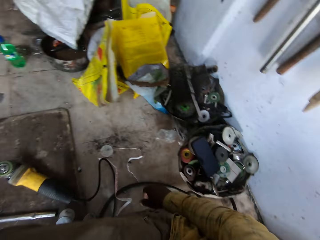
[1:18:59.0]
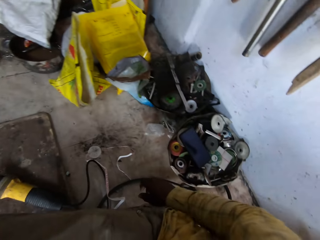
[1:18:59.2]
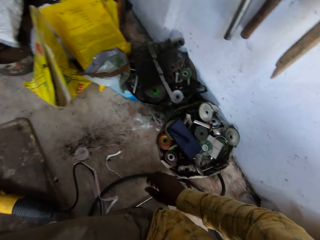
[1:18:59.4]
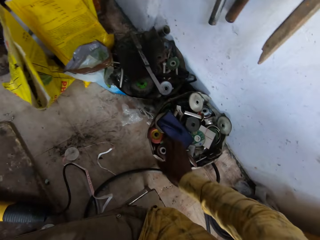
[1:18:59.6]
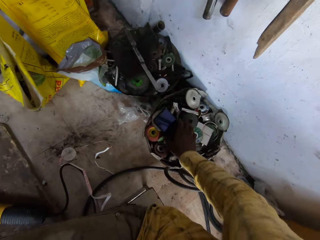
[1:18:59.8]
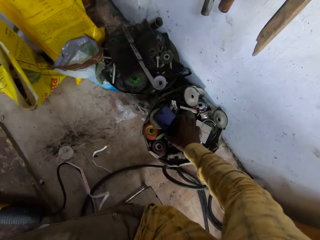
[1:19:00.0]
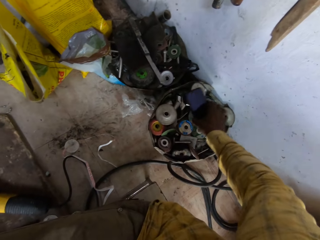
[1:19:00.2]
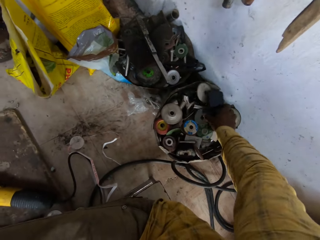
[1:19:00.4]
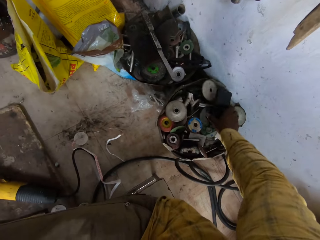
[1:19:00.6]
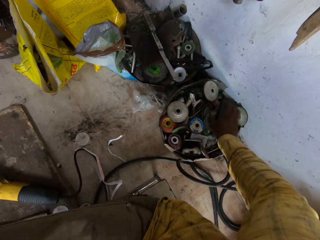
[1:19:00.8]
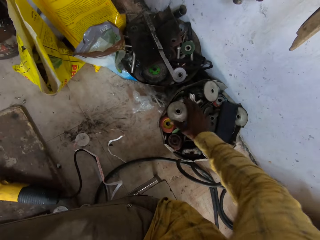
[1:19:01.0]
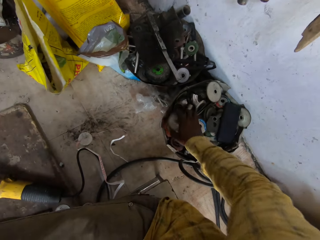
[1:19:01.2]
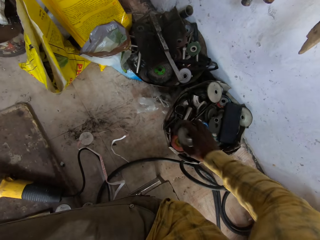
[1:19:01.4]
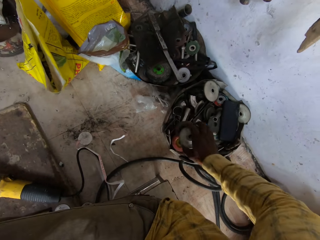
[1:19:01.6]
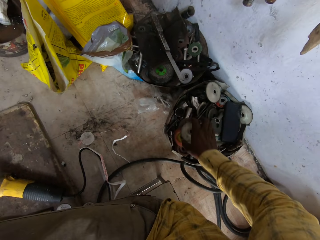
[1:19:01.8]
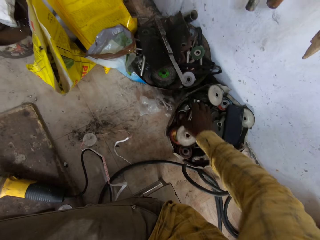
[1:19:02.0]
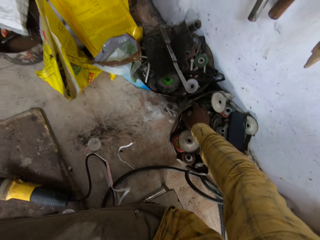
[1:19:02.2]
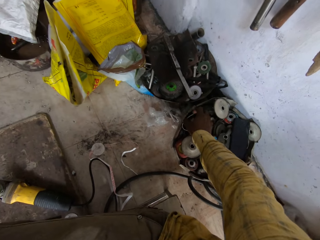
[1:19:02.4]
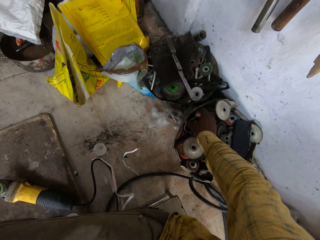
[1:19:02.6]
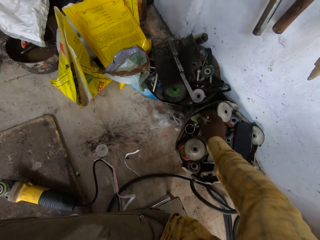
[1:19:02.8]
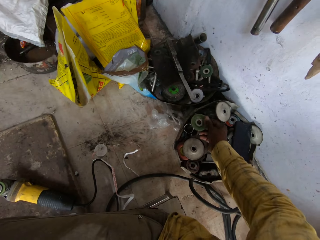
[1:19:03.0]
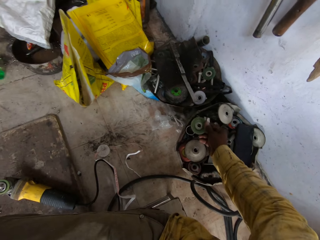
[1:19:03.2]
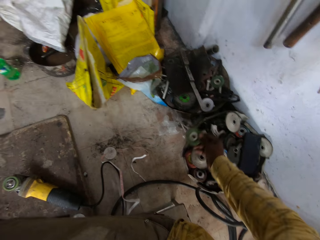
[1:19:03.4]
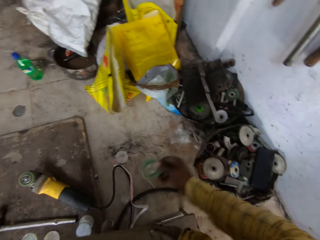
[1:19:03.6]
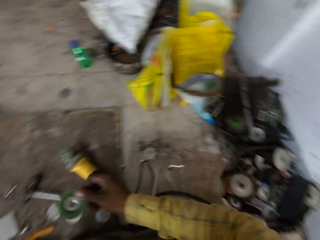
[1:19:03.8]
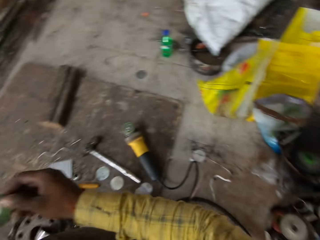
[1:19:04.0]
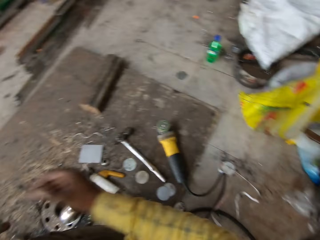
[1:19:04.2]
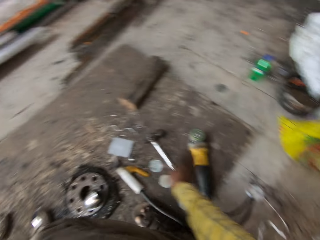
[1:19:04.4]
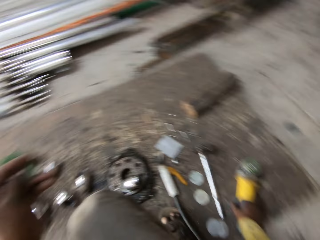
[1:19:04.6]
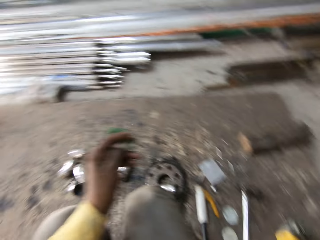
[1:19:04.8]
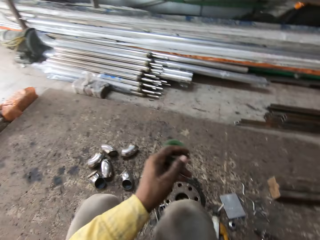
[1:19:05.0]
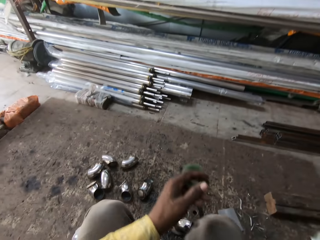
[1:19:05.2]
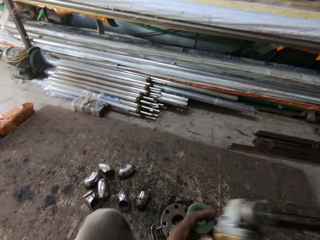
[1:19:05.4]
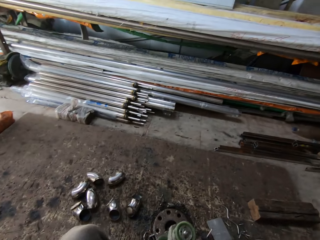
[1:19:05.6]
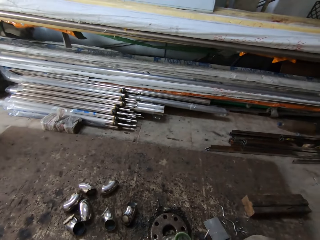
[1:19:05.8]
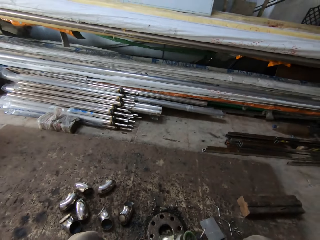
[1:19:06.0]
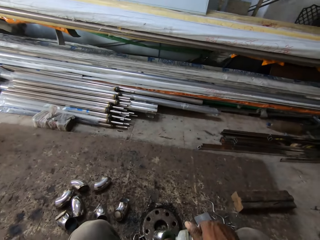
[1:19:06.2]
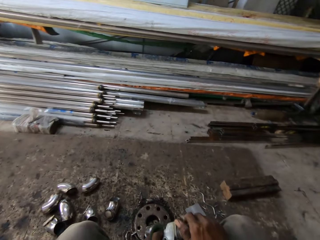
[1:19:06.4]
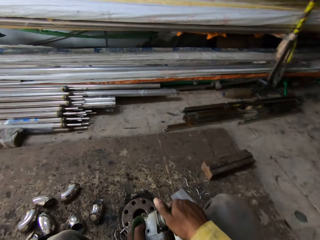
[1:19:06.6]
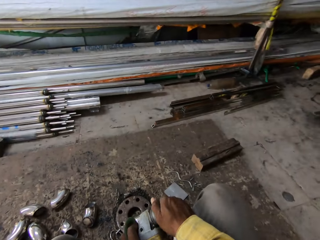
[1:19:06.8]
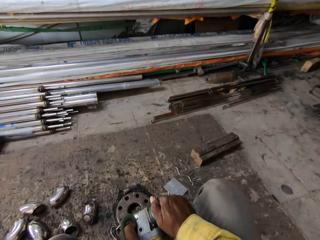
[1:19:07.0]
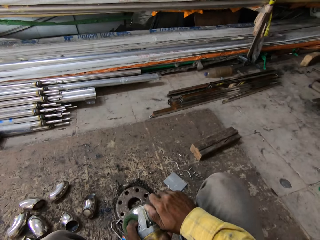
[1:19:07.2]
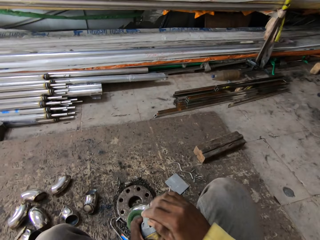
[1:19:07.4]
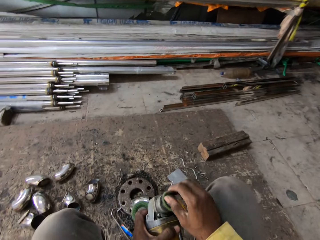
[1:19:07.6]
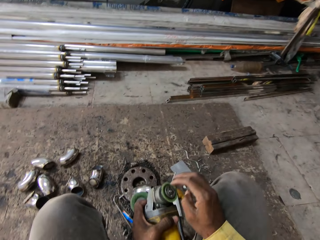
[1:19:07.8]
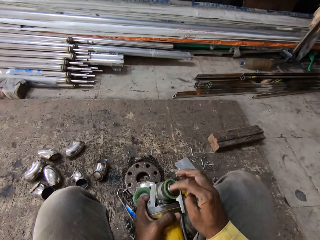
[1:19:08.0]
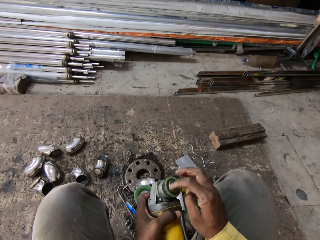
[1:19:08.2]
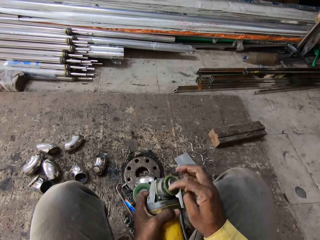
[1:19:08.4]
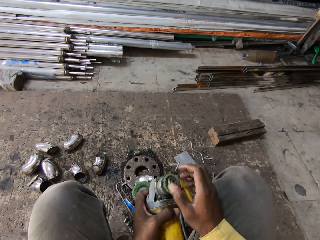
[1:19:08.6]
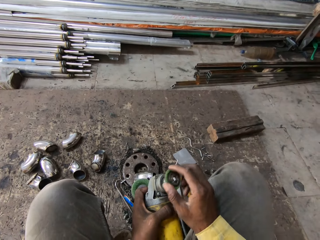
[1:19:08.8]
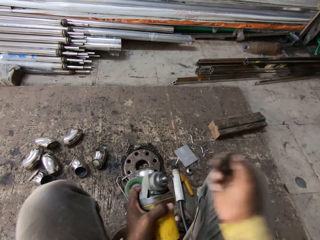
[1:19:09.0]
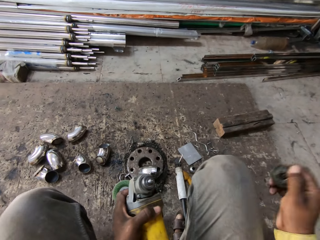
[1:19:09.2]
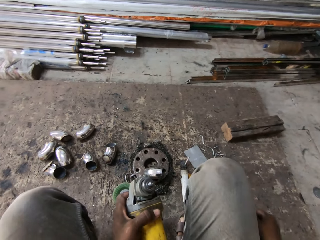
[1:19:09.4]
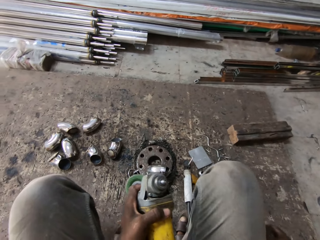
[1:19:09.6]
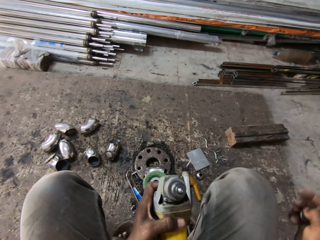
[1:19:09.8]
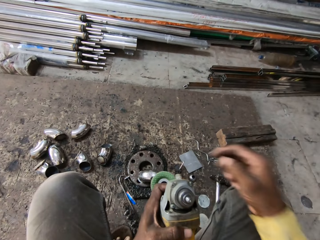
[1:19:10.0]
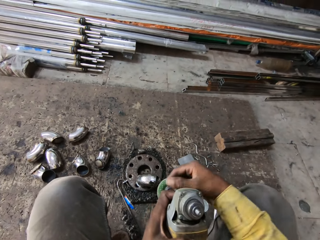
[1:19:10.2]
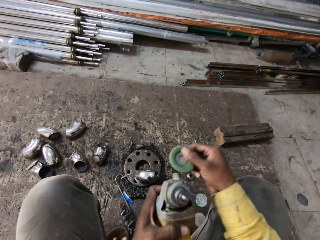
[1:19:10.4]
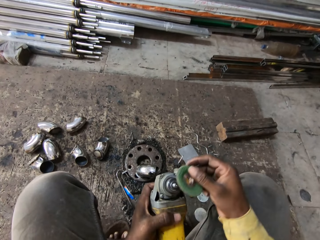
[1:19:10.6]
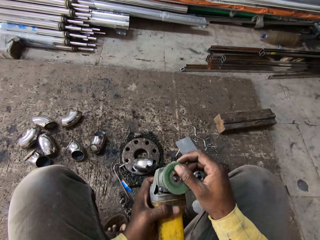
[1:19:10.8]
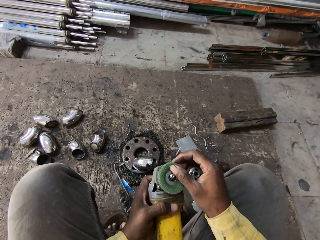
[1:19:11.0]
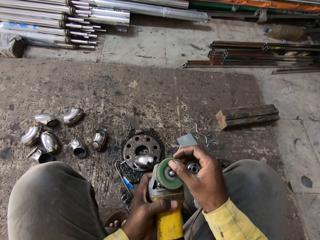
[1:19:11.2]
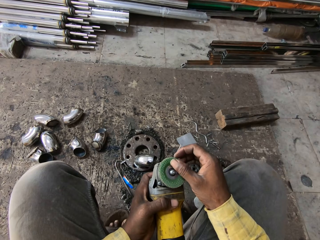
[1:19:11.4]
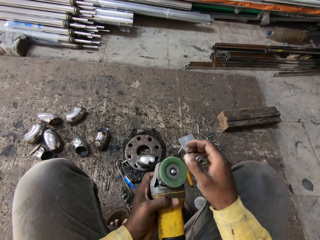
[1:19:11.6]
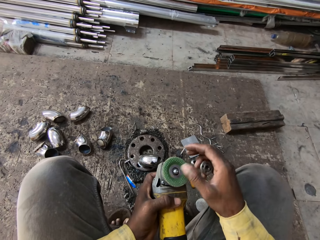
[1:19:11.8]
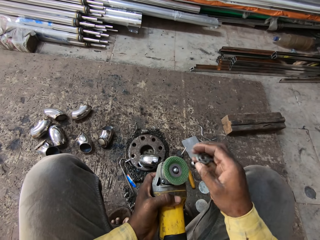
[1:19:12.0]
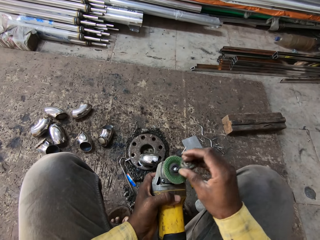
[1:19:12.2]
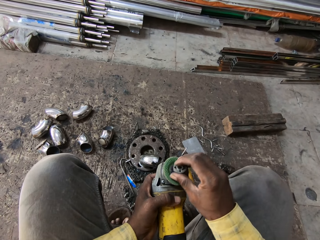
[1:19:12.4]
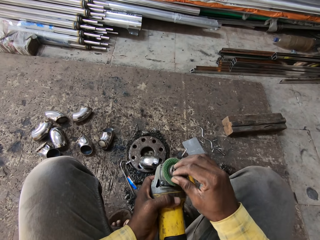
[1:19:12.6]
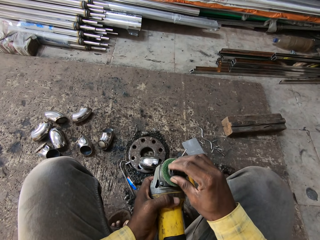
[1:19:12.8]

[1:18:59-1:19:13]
The camera wearer moves the phone with his right hand. He searches on the tool bucket with his right hand. He picks up the grinder blade on the tool bucket. He holds a part of the welding machine. He passes the grinder blade to his left hand. He picks up the grinder on the floor. He opens the grinder blade on the grinder. He opens the welding machine. He puts the grinder blade on the grinder.

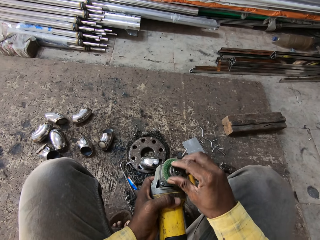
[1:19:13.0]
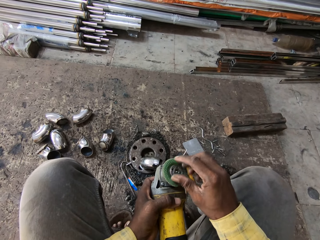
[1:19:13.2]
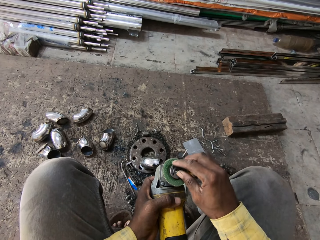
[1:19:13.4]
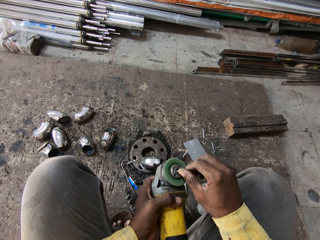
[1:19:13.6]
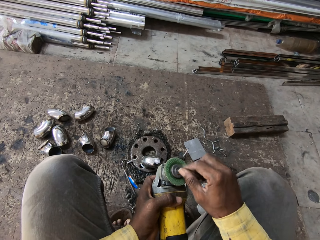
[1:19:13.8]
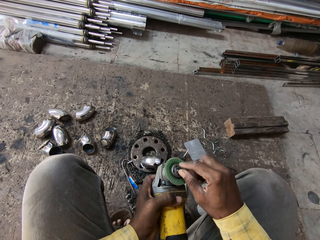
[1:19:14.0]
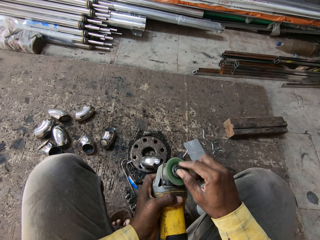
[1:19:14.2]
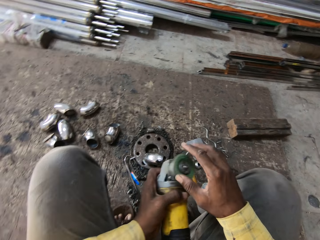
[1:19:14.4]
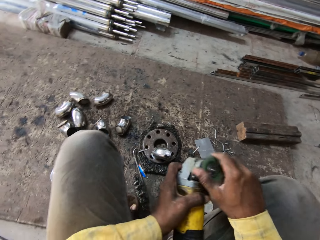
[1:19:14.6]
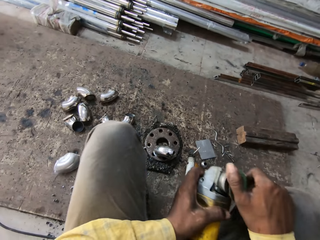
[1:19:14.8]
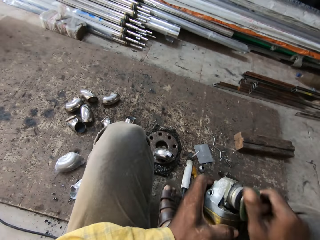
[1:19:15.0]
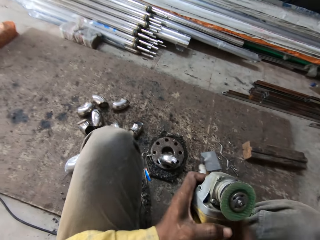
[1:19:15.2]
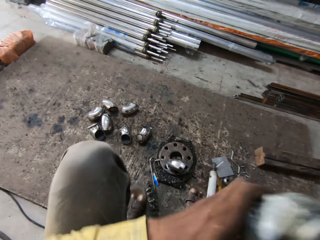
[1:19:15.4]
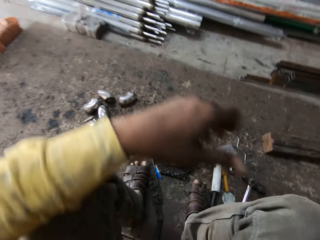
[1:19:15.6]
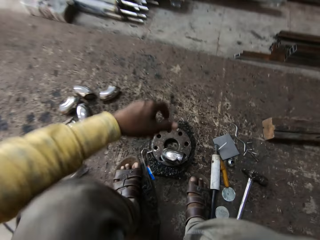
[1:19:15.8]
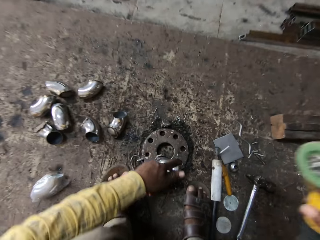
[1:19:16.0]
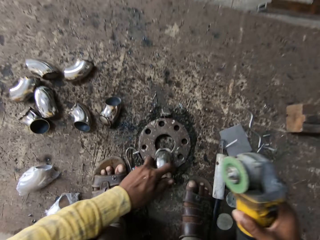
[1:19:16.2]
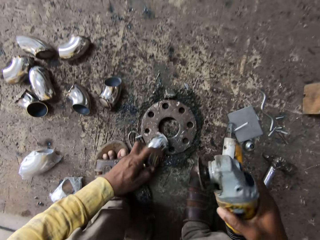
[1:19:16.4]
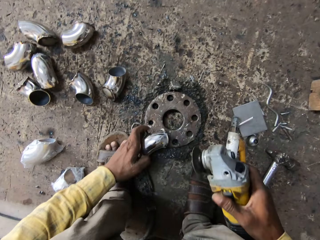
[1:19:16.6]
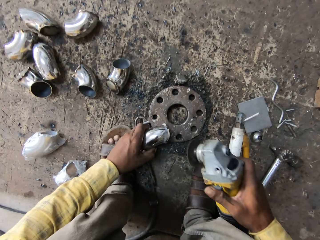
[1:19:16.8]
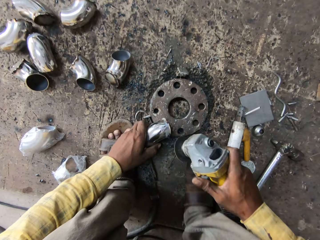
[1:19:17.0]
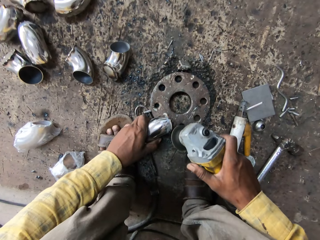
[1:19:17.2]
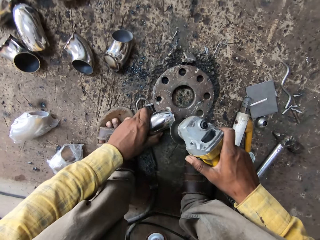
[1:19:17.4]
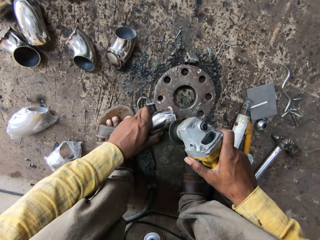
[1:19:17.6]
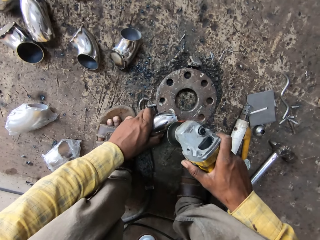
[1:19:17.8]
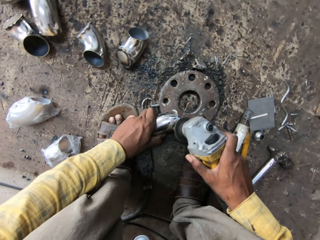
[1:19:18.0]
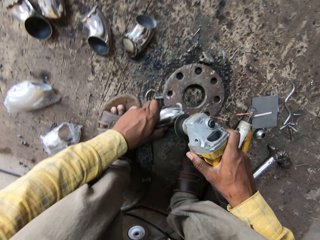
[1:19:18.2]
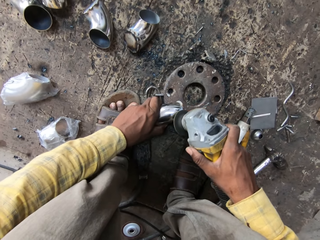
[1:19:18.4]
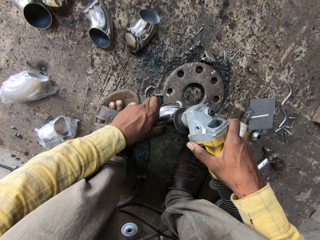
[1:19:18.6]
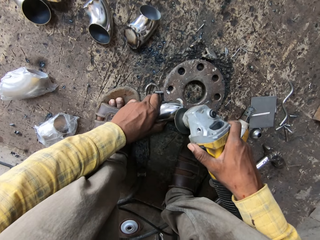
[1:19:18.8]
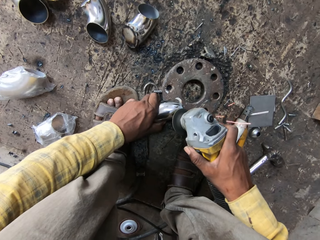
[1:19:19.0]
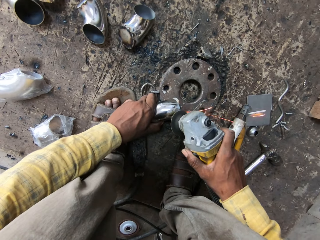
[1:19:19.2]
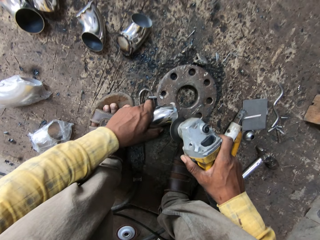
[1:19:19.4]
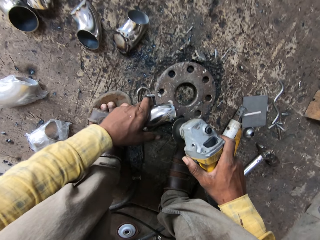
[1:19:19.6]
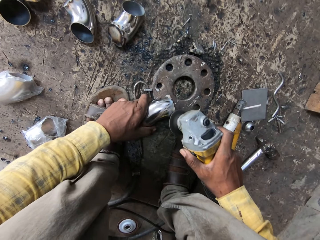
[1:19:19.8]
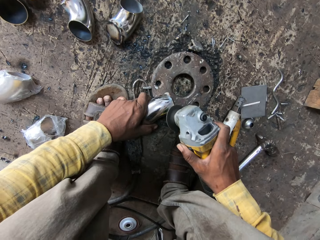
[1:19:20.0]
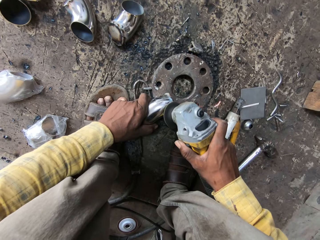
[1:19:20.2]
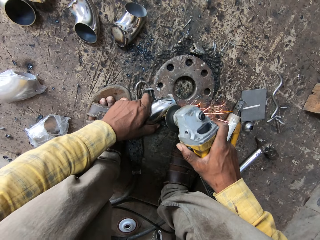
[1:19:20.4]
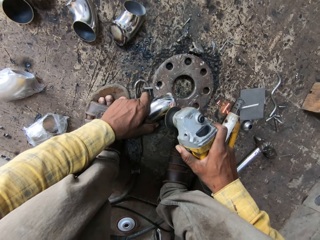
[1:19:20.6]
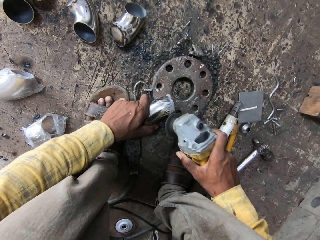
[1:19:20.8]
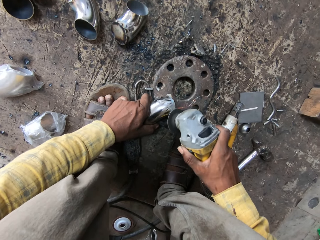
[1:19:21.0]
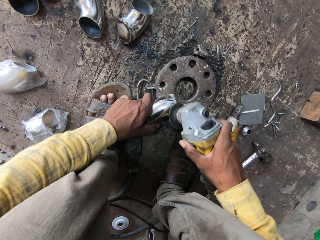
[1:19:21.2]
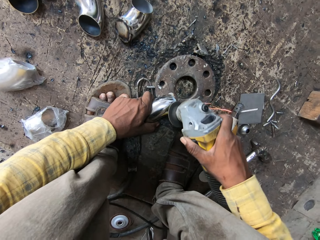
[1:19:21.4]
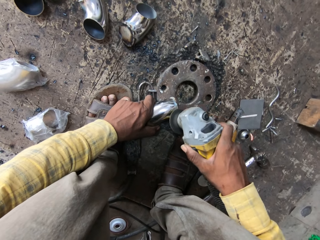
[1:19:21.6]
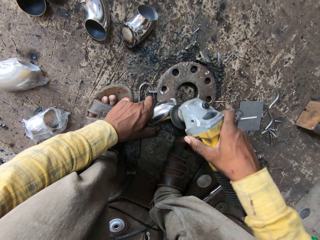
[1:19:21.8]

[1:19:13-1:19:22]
The camera wearer closes the grinder blade. They grind the aluminum with the grinder.
